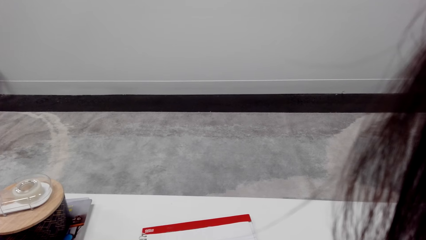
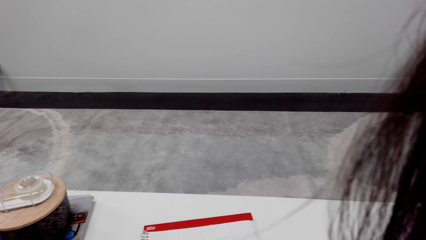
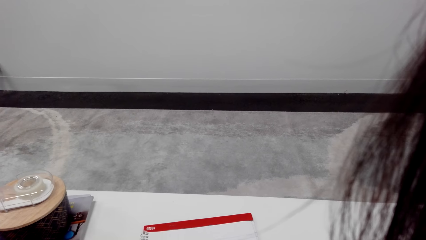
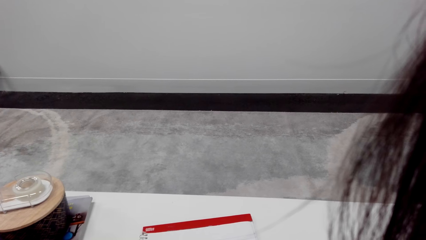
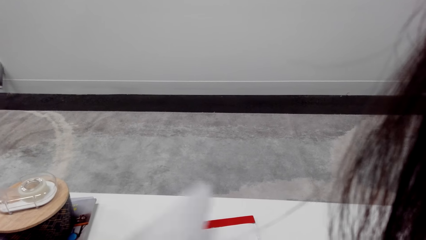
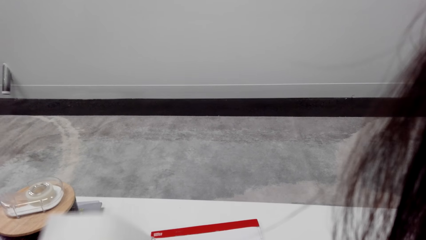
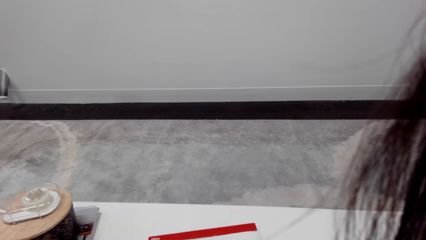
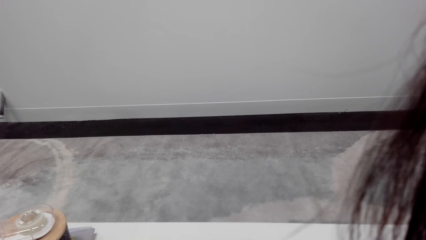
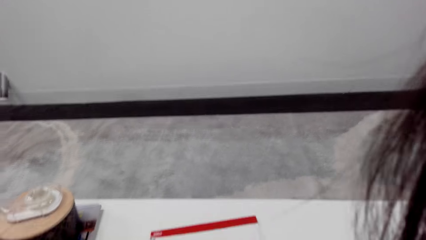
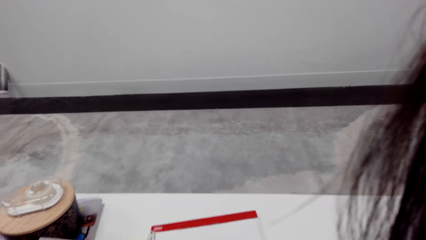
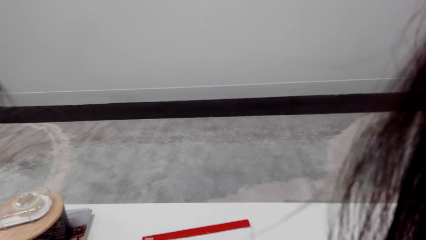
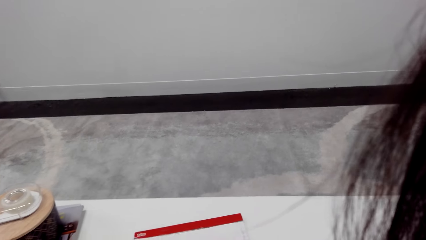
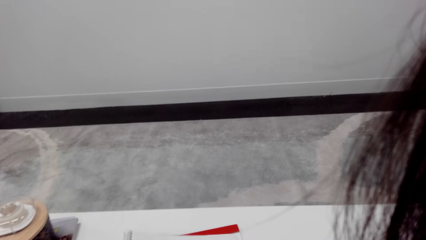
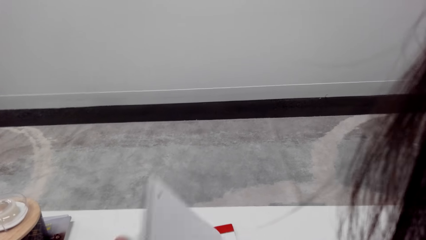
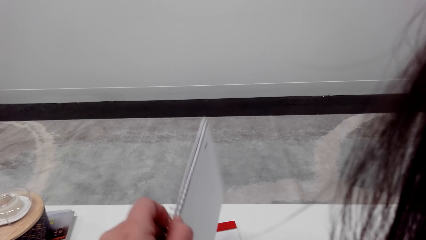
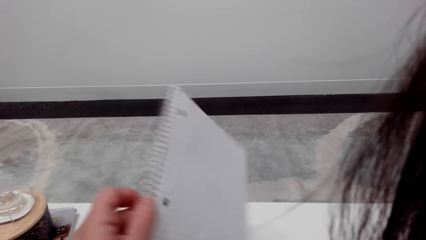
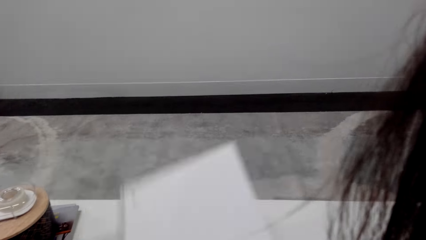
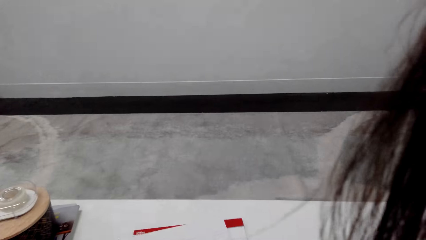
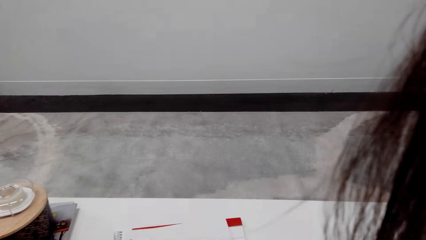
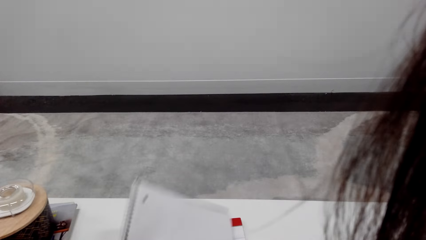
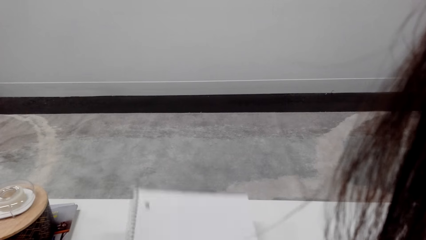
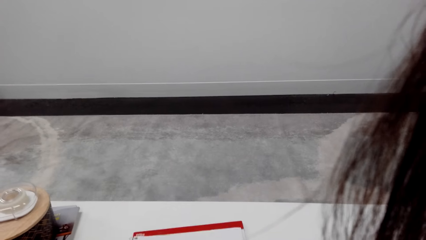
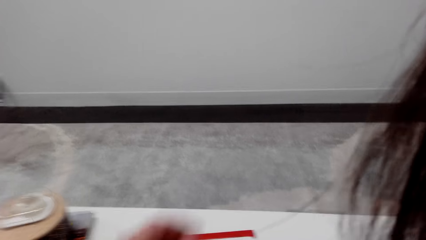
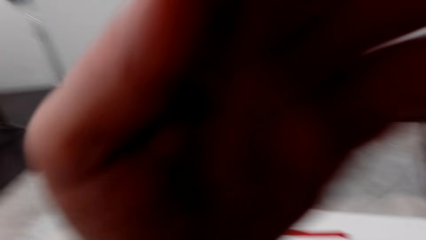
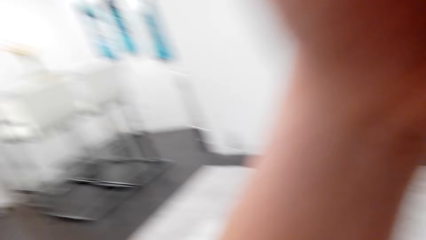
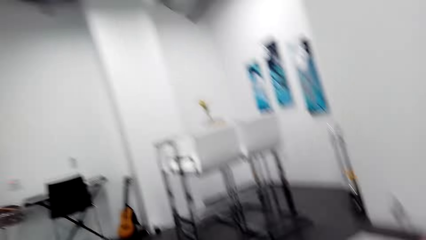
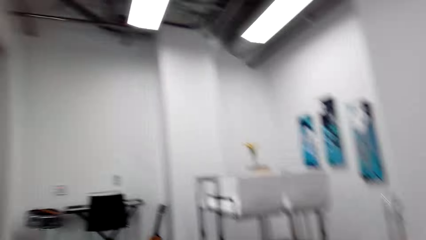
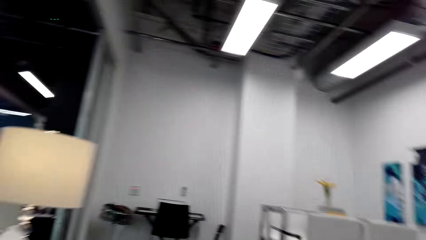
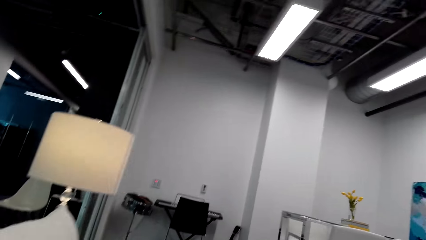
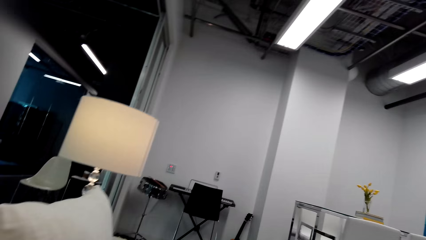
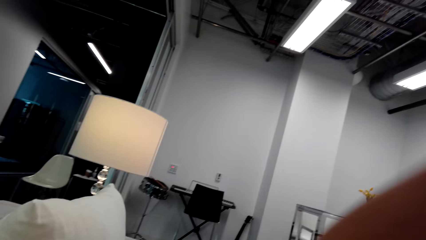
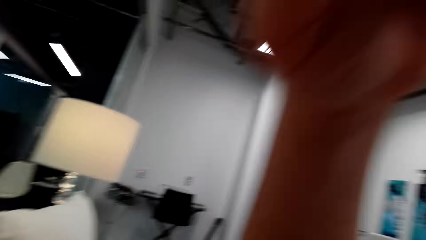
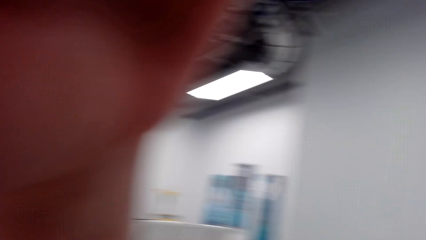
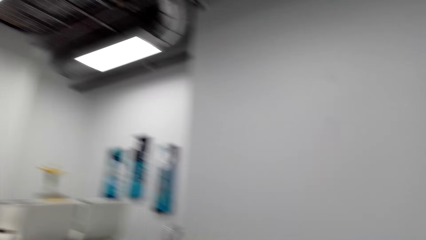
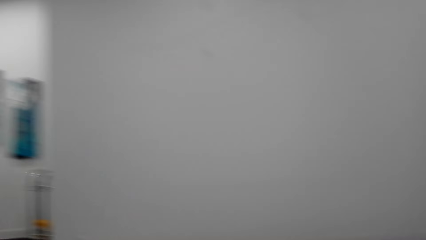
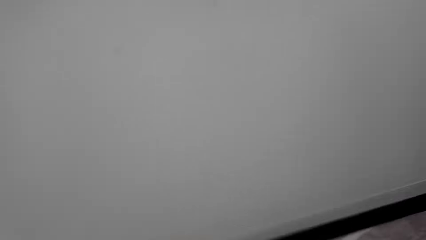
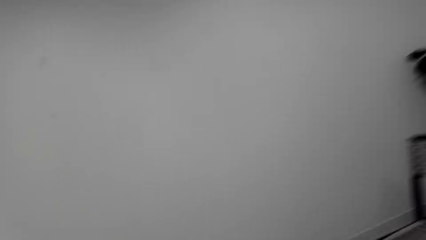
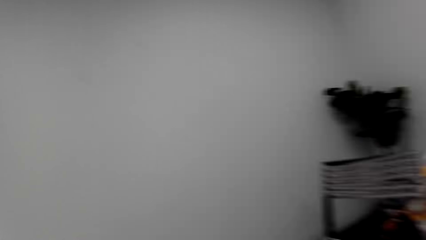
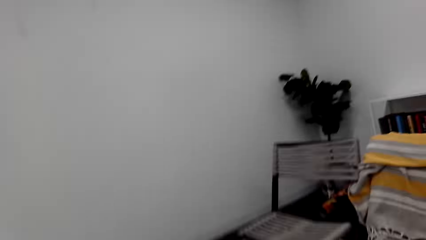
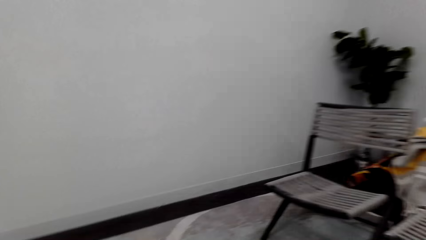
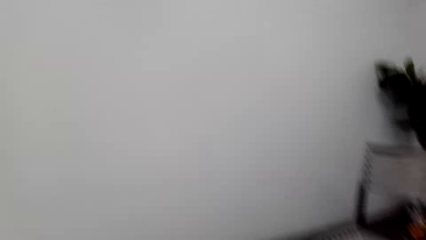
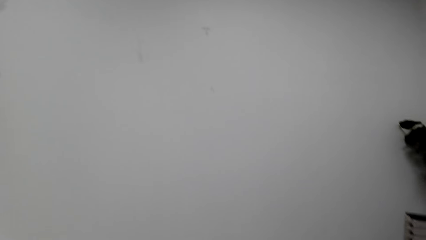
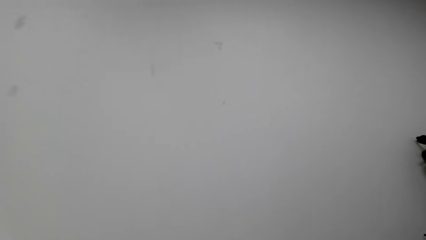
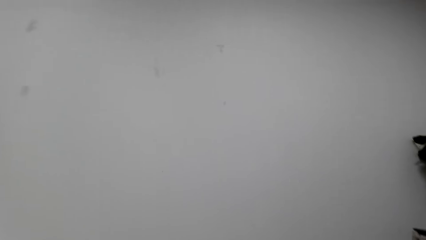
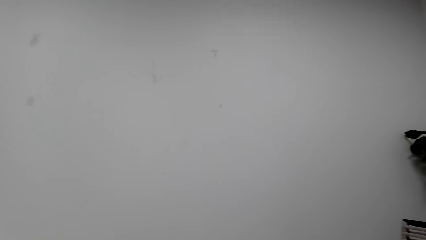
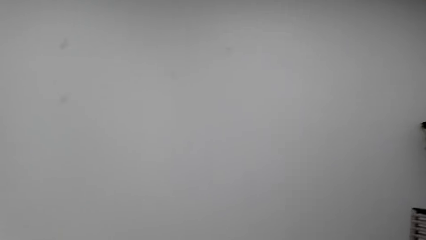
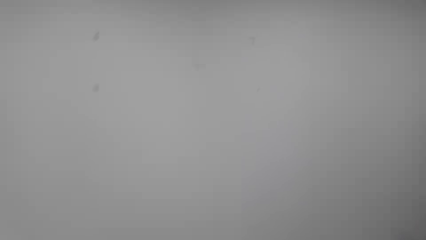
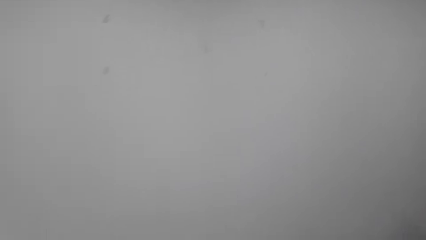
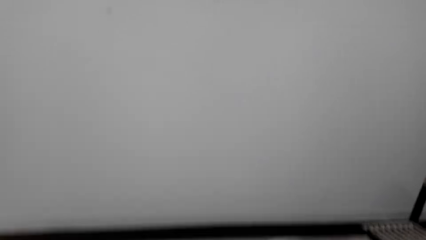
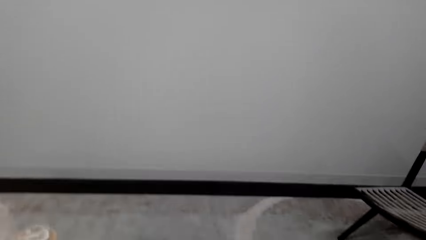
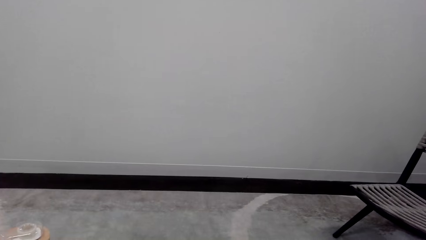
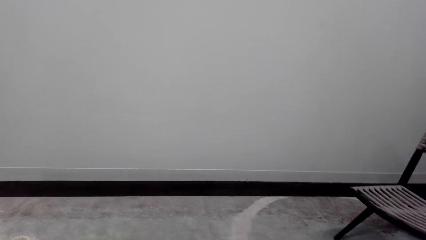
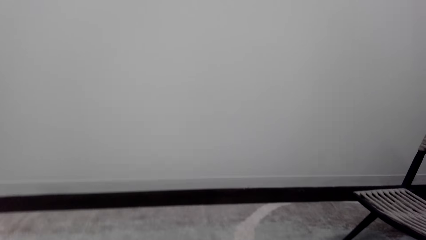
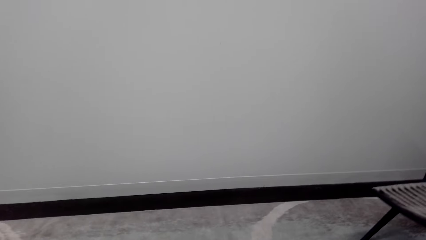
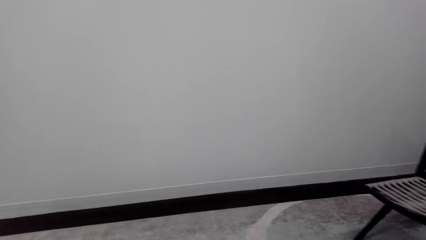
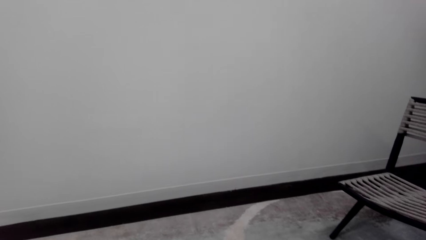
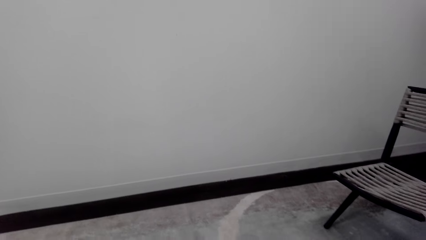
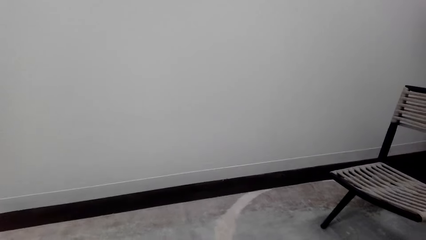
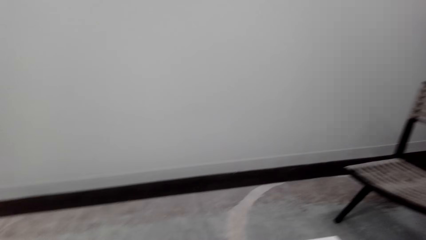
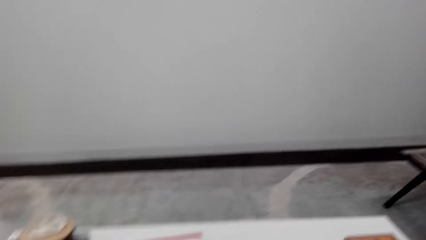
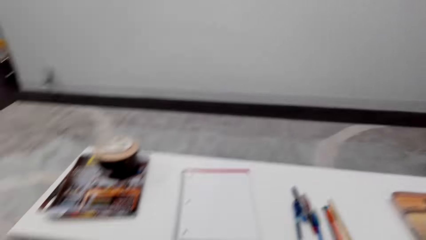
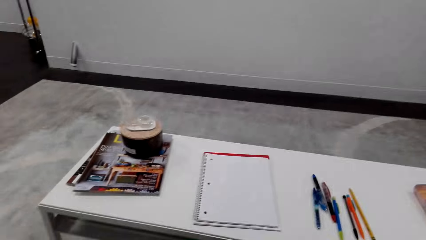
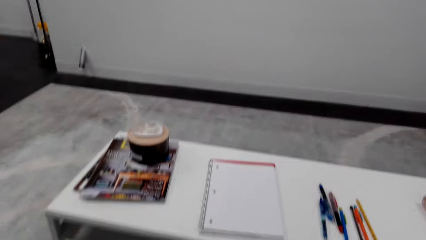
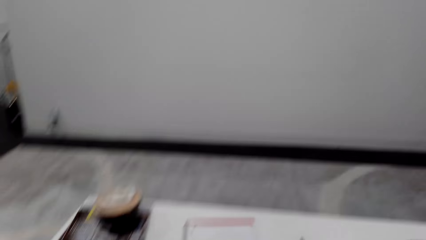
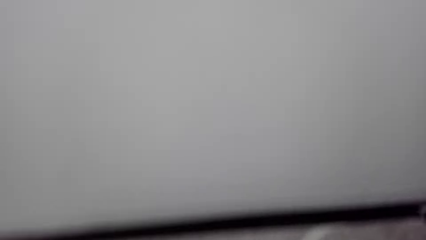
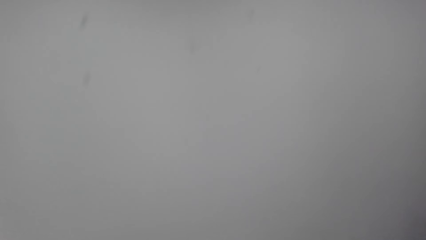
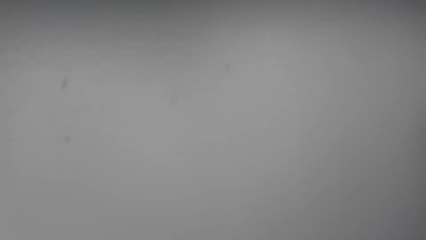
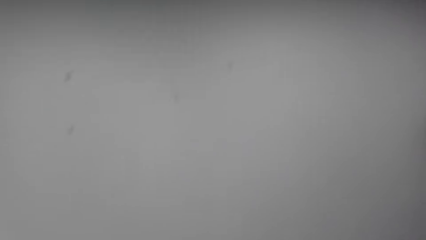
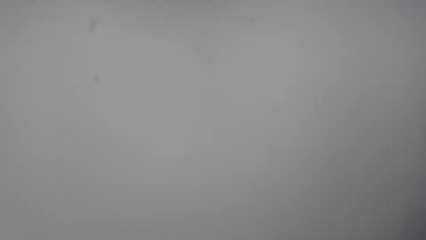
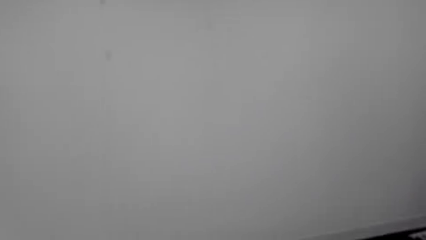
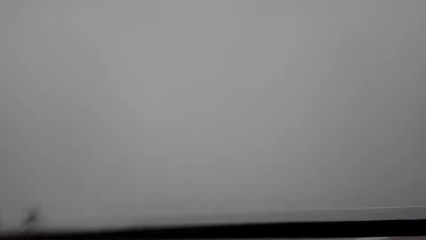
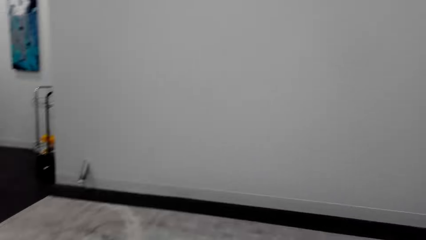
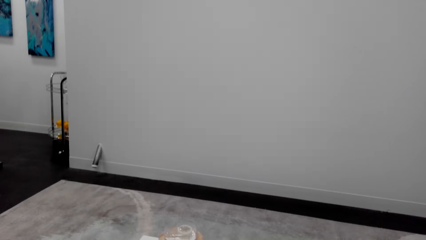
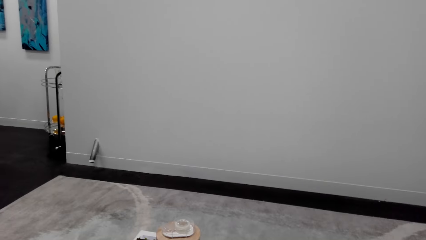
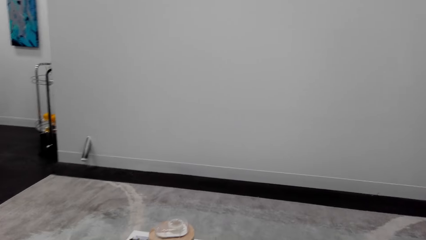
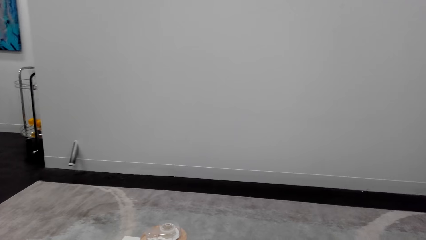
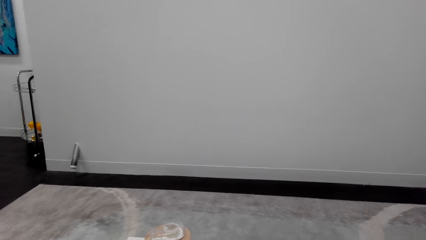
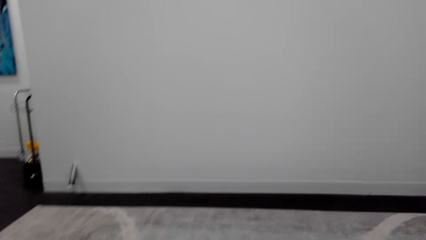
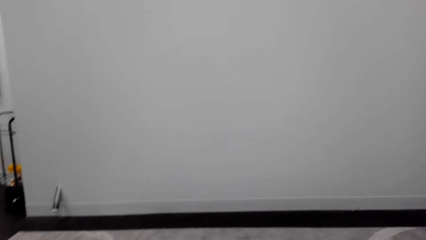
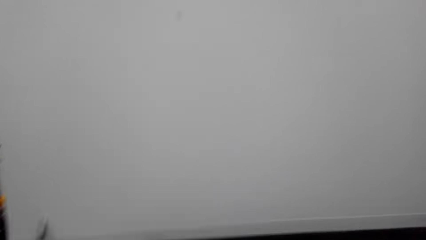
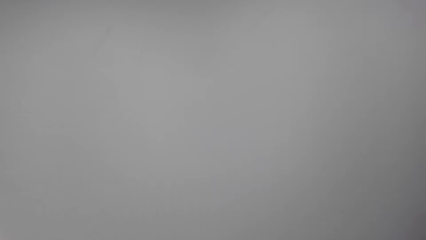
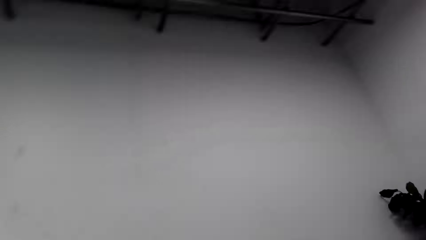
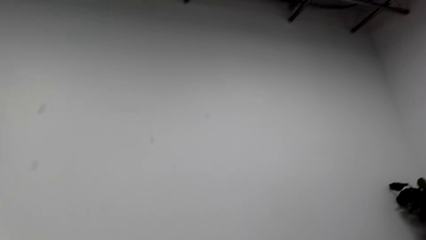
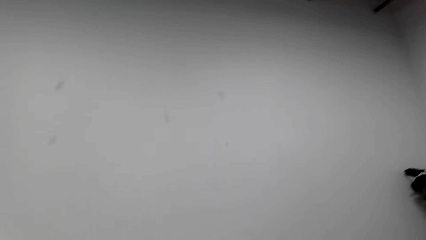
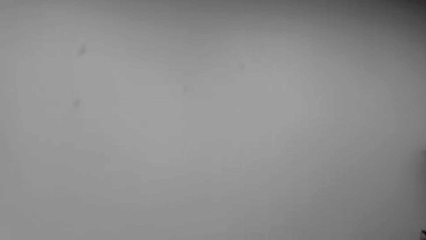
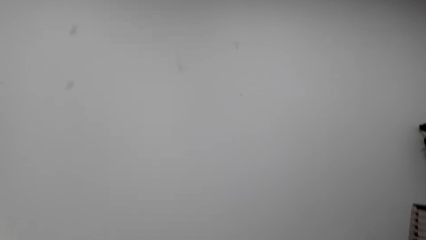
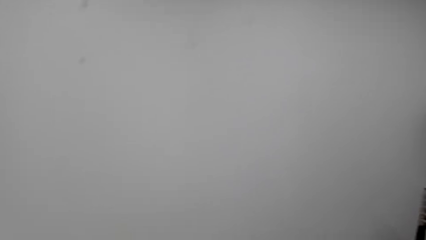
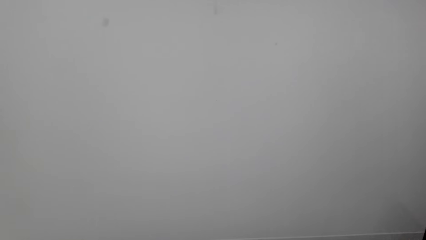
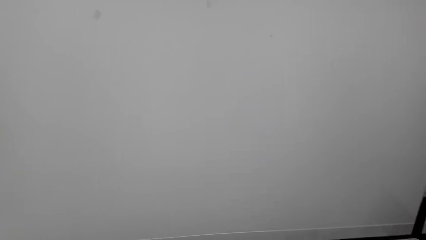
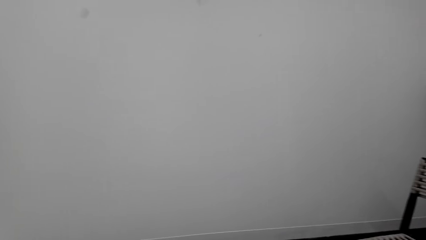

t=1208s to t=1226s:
The camera wearer adjusts a book on the table. They flip the book on the table. They look around a room. They walk around the room. They look around the room.
